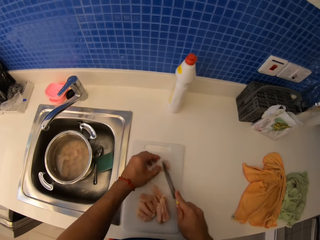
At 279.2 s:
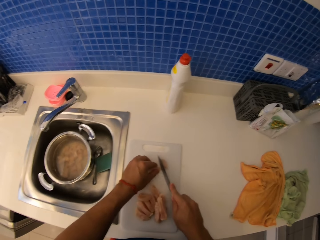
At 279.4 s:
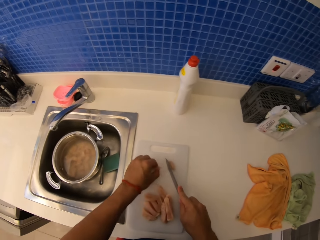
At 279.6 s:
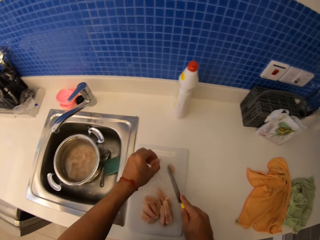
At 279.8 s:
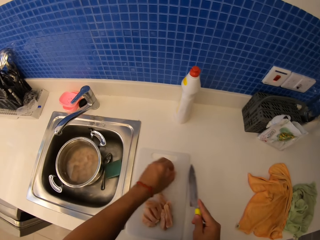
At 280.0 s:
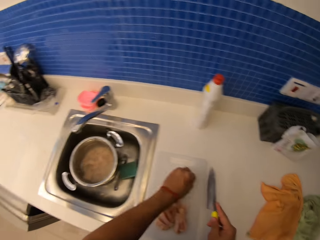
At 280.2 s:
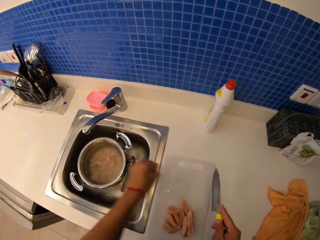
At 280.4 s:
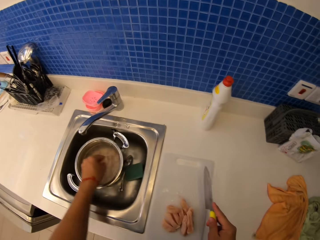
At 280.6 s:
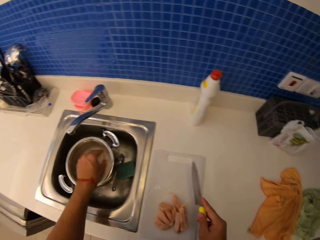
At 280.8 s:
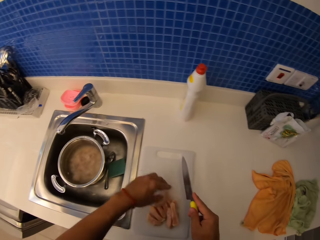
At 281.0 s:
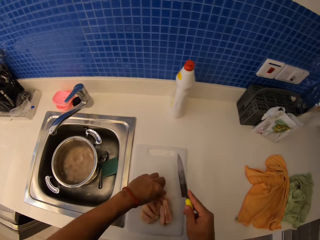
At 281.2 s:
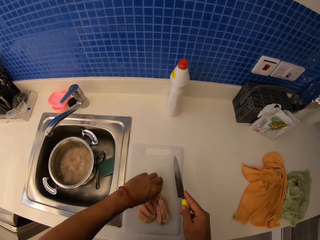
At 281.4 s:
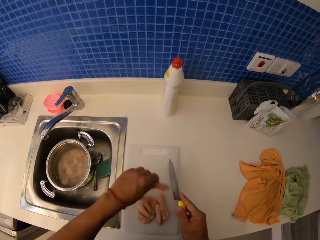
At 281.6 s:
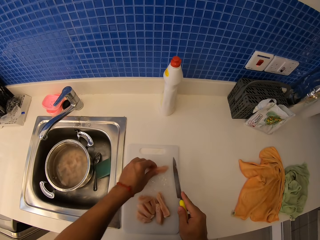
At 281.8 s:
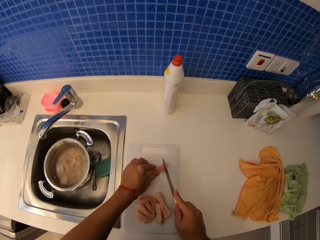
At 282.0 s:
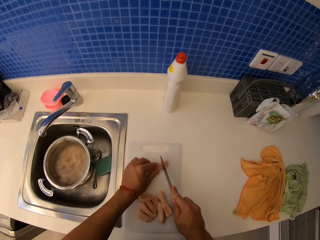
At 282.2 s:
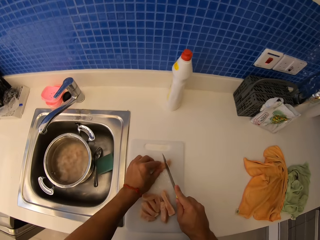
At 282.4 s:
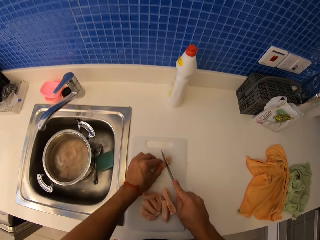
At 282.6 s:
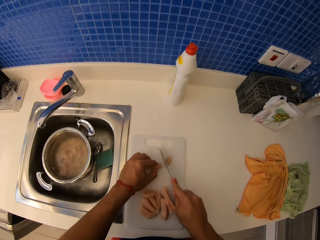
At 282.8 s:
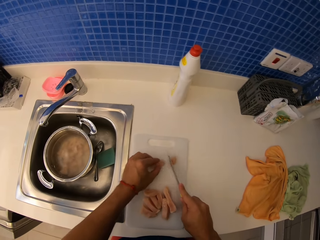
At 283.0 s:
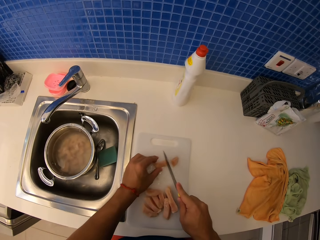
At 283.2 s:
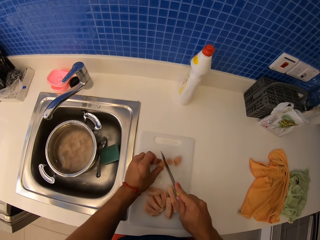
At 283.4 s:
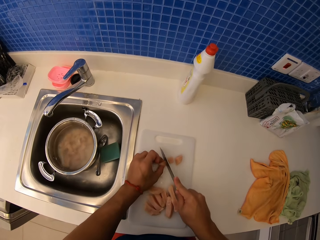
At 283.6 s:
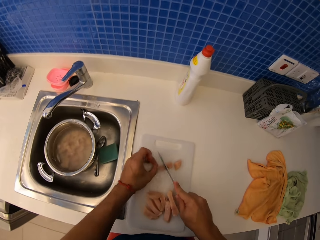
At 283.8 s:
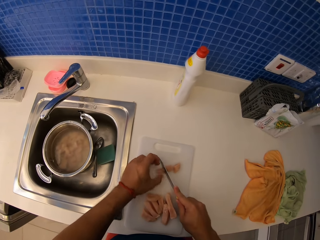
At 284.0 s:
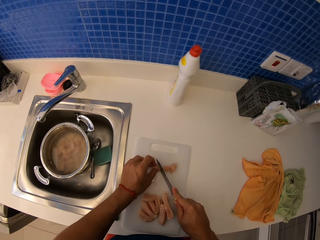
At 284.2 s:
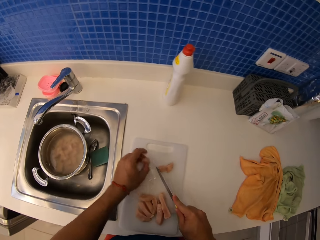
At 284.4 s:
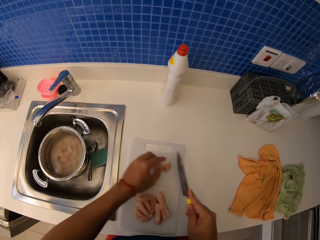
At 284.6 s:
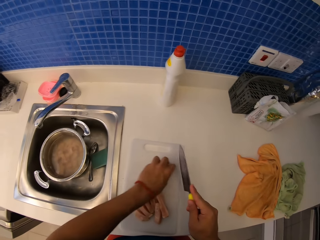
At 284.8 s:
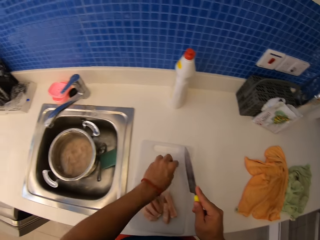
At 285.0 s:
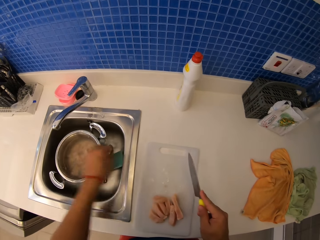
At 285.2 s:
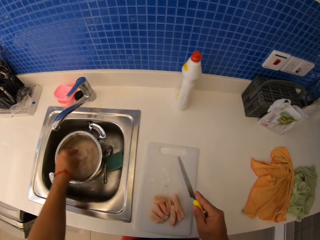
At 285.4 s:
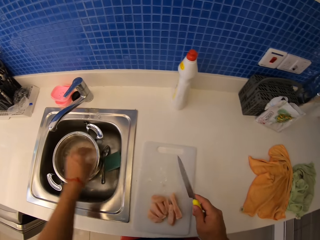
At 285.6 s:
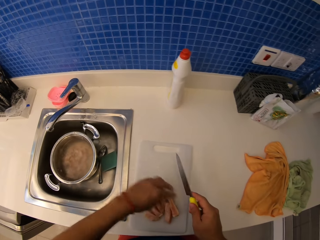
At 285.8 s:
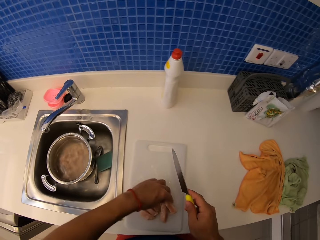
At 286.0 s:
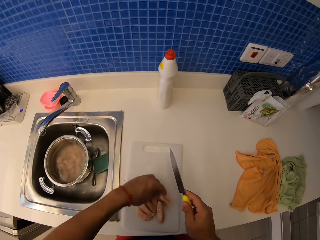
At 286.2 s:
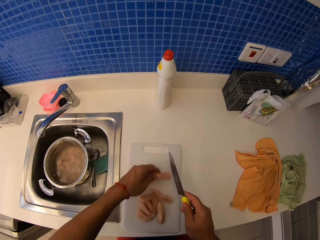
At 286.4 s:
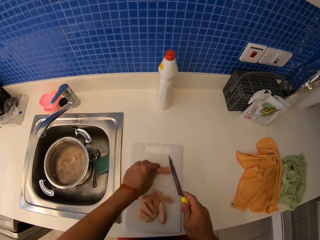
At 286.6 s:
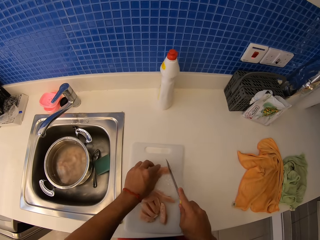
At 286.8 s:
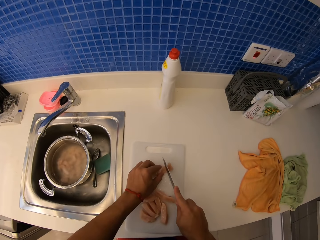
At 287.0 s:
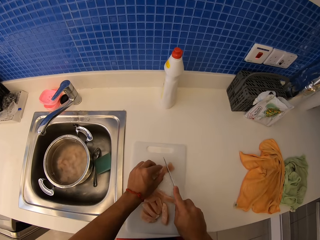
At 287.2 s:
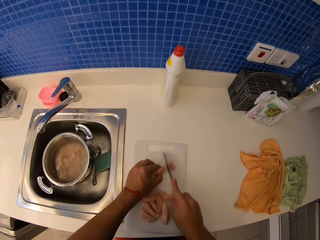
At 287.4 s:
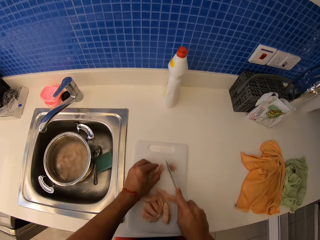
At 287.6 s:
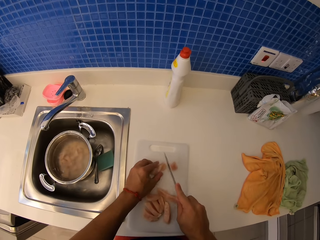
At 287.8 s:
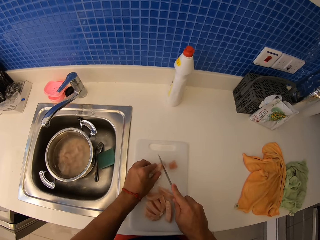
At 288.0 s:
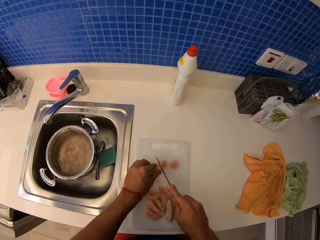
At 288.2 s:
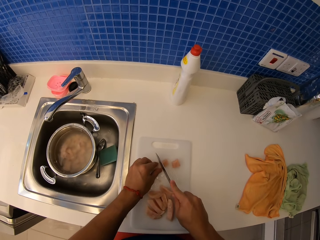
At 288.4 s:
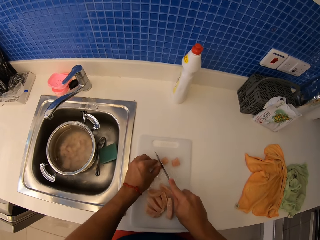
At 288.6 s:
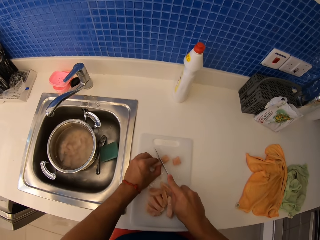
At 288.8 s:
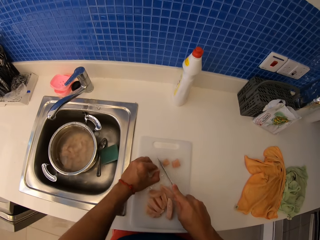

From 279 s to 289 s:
The camera wearer puts meat in the cooking pan. They cut the meat with a knife. They put meat in the cooking pan. They cut the meat.

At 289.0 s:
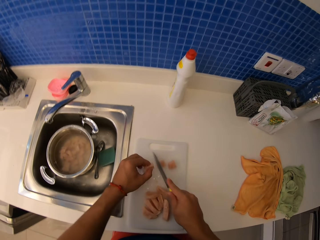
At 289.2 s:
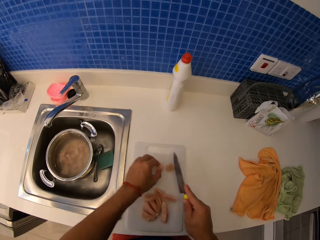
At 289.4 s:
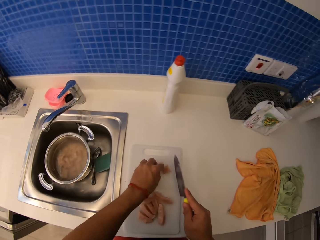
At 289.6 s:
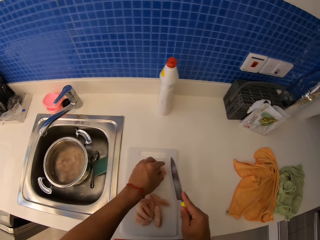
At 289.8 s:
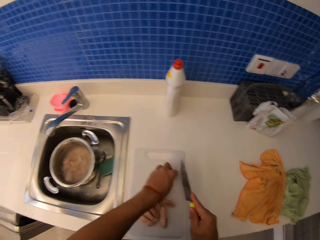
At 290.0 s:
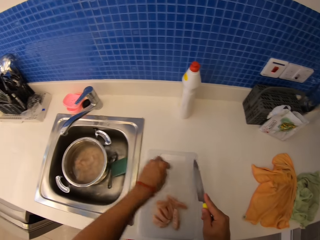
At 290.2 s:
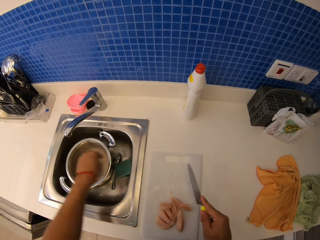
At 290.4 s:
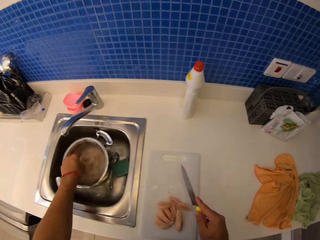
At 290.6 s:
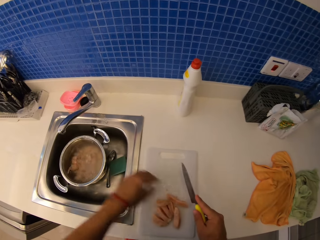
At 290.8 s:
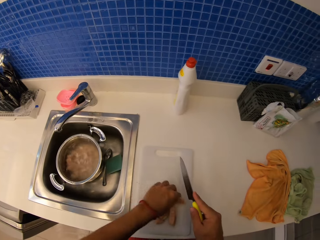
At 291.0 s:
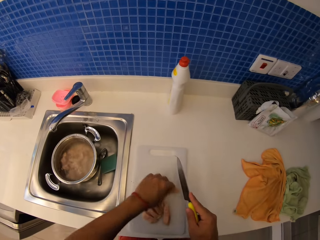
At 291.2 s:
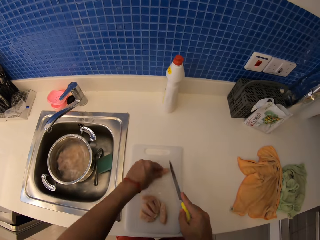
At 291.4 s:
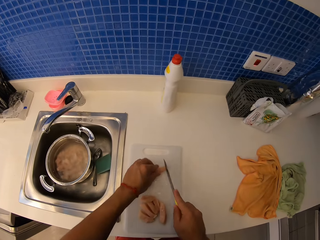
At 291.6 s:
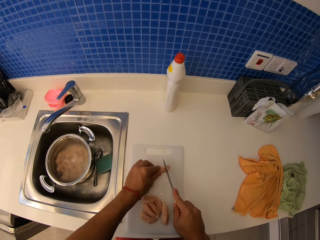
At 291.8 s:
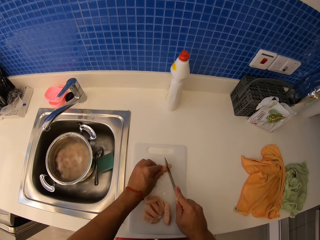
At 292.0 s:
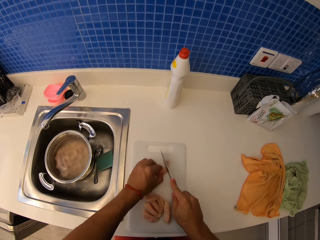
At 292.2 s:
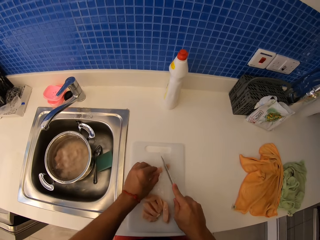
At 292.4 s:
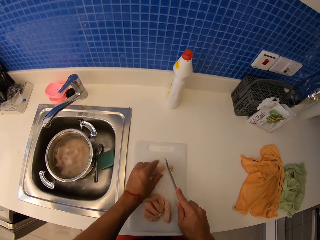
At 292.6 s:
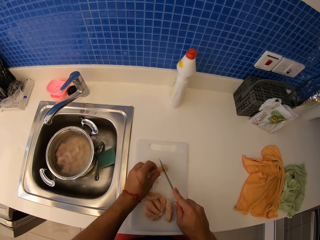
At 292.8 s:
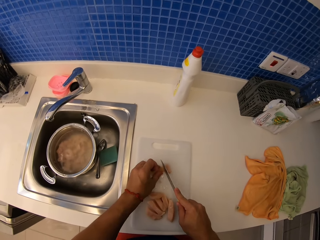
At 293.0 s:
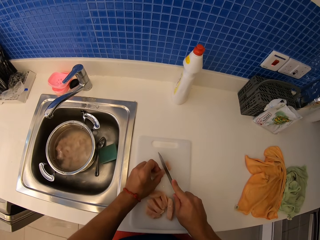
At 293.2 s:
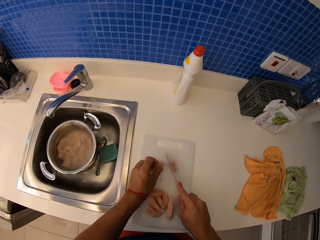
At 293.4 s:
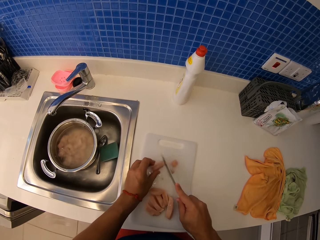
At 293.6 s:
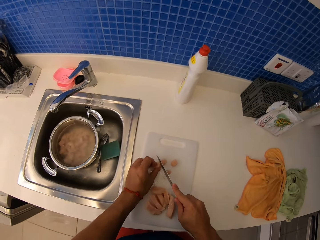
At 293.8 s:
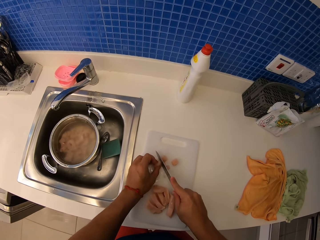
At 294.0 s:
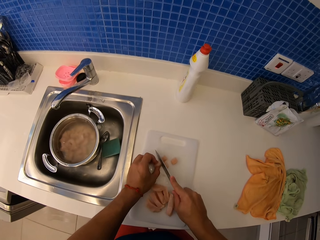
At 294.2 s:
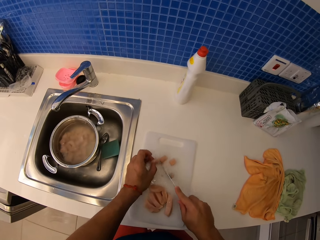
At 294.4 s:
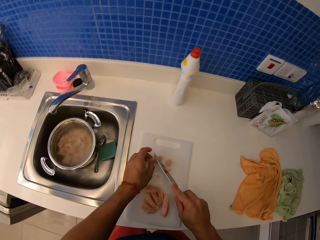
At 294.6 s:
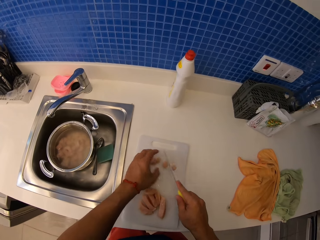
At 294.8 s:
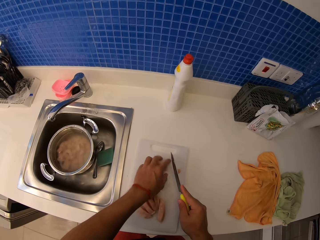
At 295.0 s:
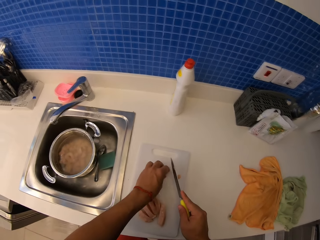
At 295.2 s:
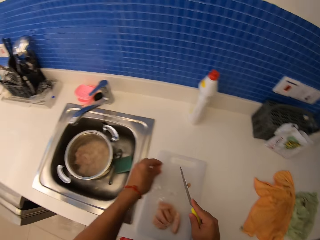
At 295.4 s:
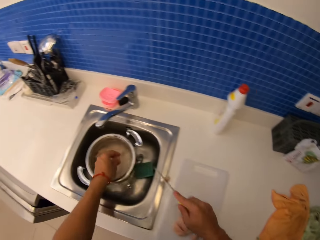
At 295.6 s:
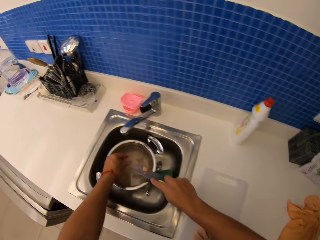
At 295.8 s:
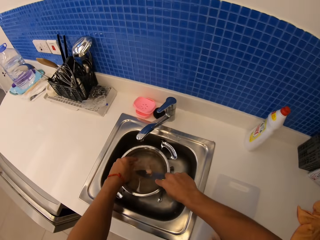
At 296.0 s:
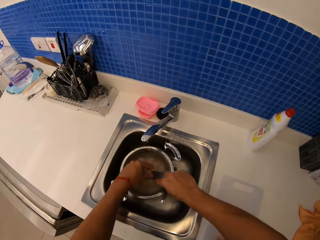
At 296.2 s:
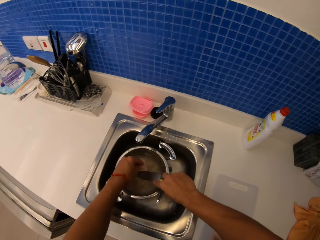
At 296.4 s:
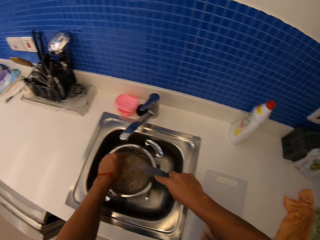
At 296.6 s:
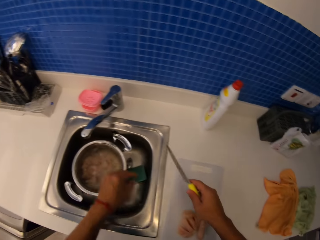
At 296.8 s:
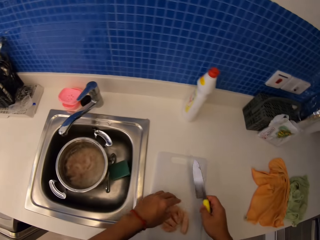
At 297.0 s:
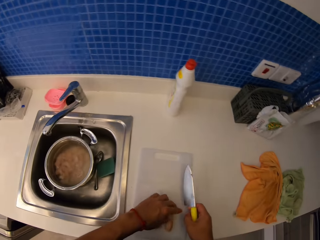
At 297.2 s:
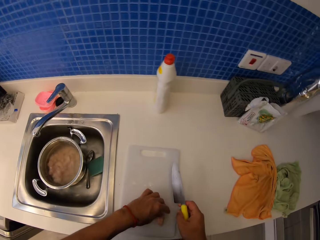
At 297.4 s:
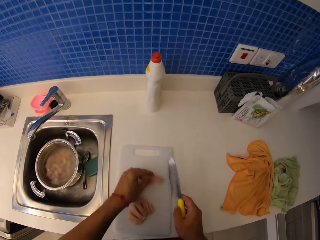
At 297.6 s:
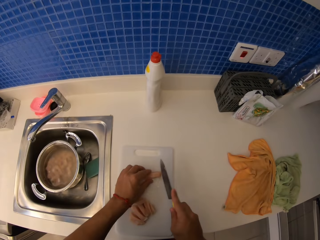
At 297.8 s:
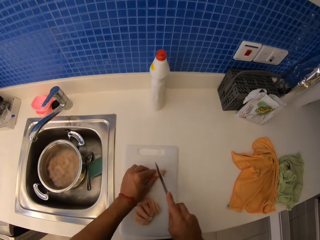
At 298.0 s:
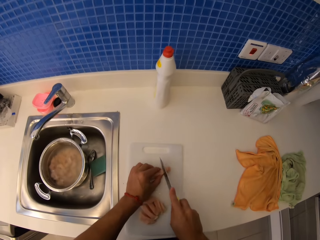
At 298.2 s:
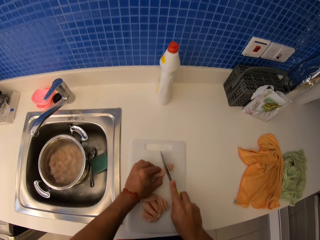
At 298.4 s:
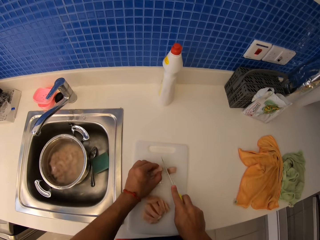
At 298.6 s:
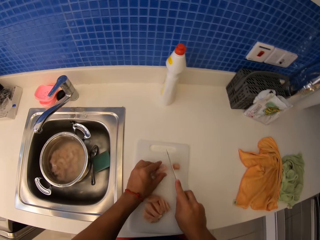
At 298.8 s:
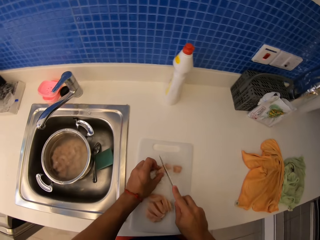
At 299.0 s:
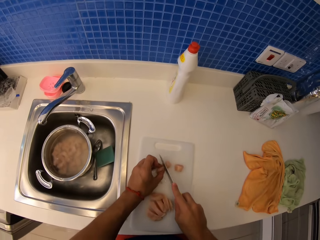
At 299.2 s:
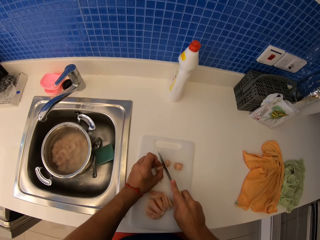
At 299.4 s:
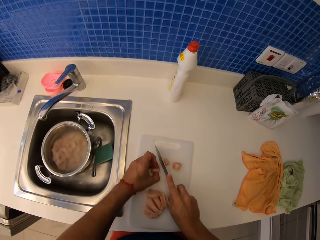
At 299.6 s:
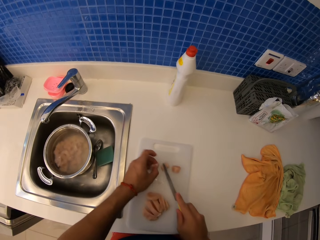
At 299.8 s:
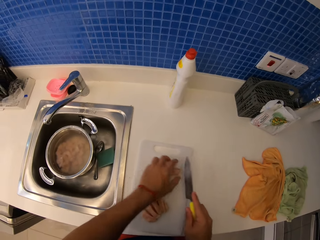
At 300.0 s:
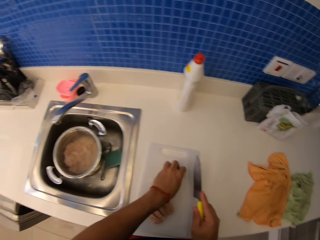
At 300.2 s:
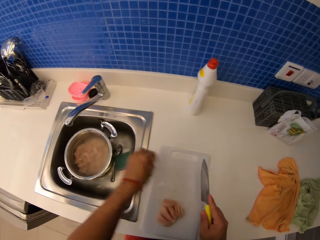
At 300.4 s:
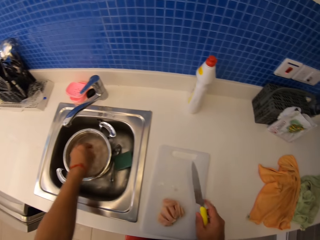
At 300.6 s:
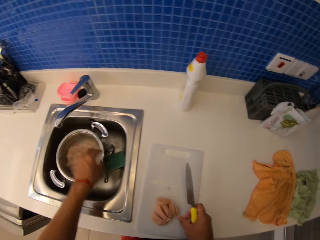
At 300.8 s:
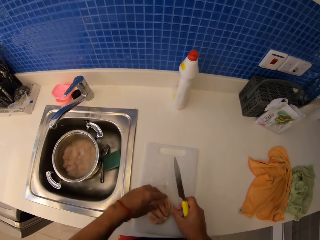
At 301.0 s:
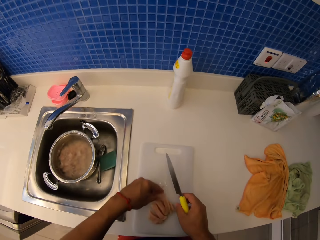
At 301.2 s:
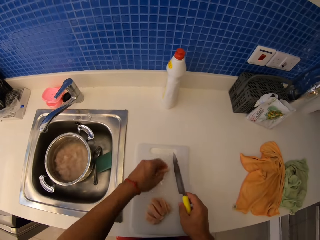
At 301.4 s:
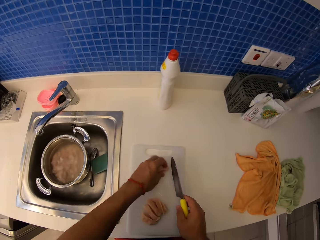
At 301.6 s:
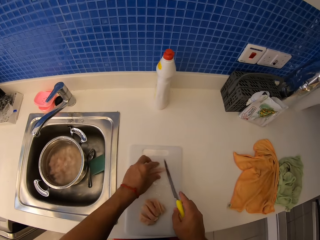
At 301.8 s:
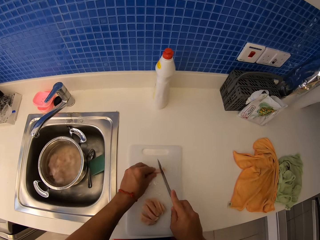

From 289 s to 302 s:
The camera wearer puts meat in the cooking pan. They pick up a piece of meat. They cut the meat. They put the meat in the cooking pan. They pick up a piece of meat. They cut the meat. They put the meat in the cooking pan. They pick up a piece of meat.
